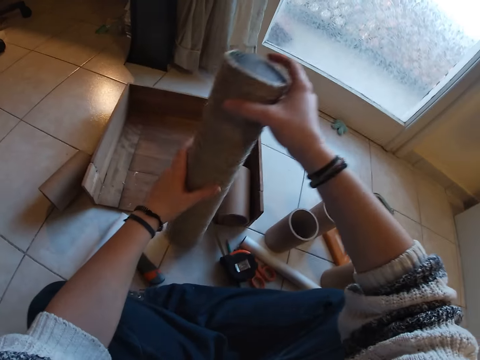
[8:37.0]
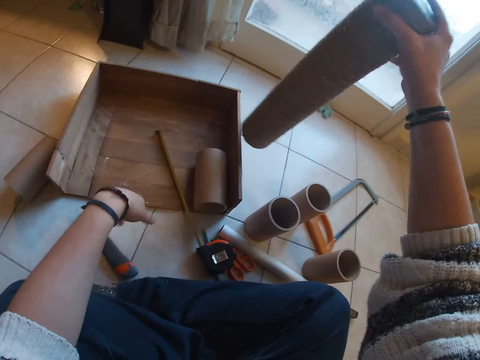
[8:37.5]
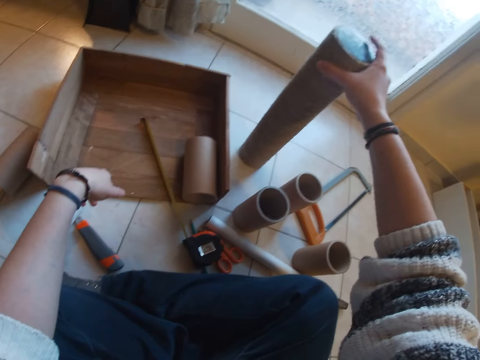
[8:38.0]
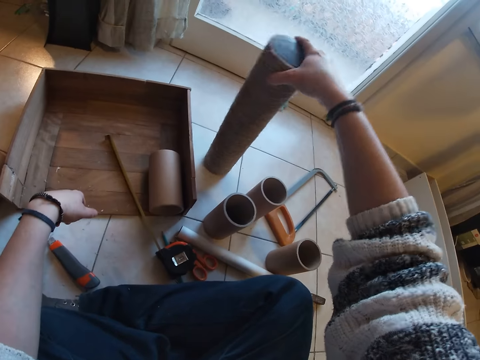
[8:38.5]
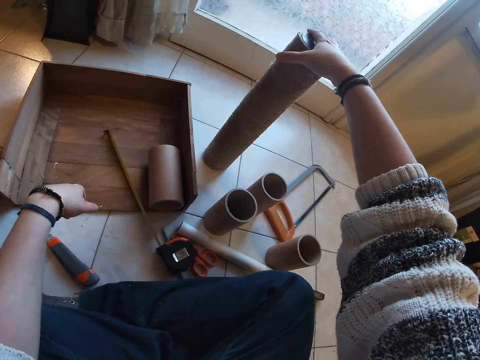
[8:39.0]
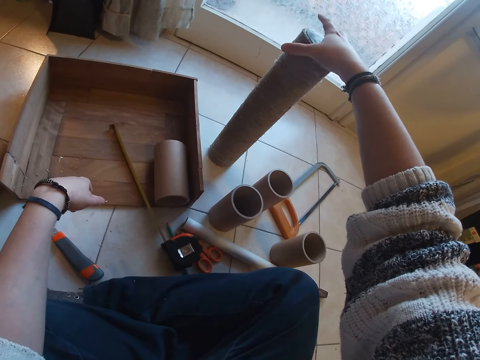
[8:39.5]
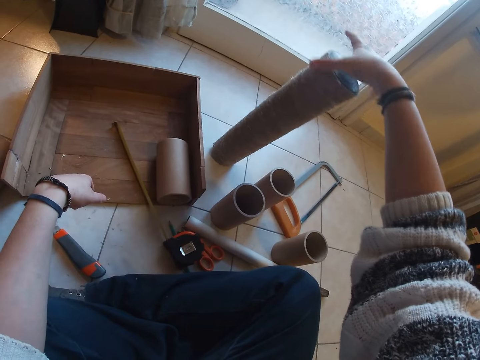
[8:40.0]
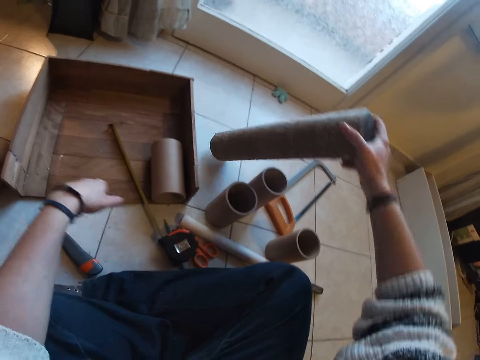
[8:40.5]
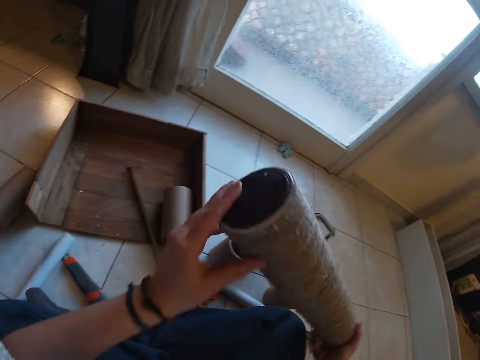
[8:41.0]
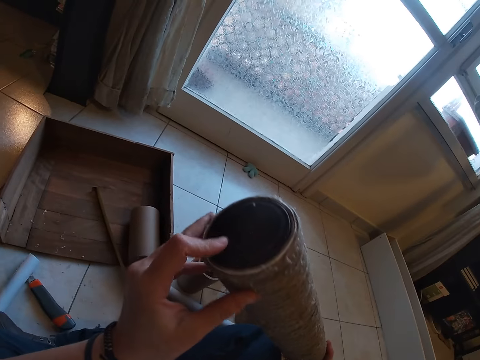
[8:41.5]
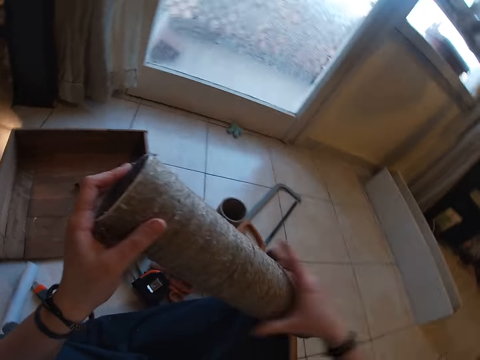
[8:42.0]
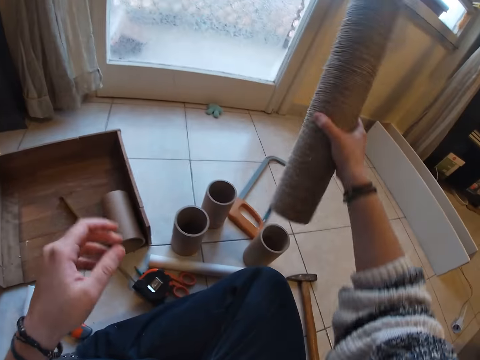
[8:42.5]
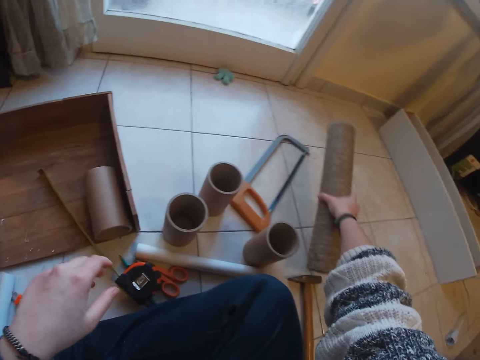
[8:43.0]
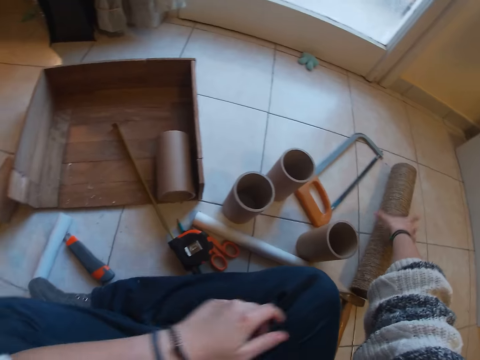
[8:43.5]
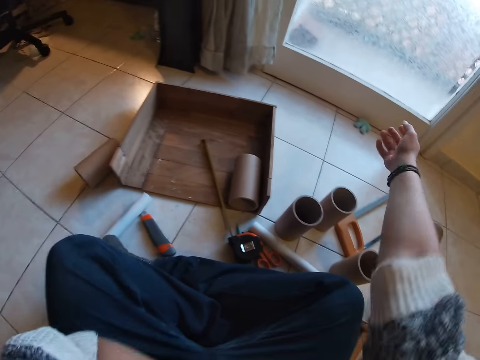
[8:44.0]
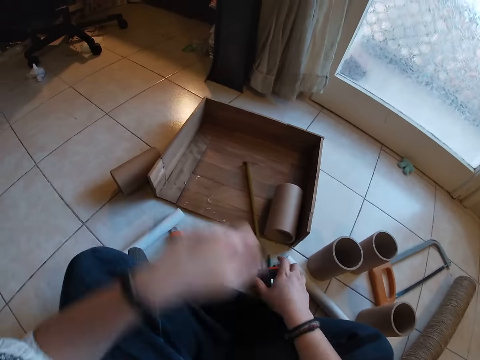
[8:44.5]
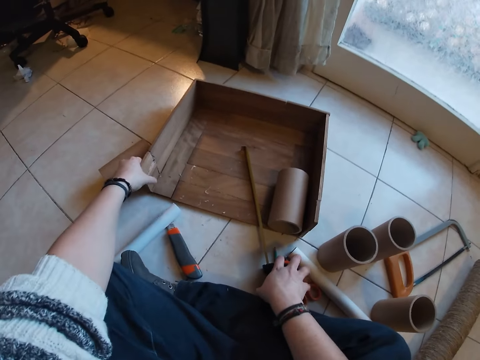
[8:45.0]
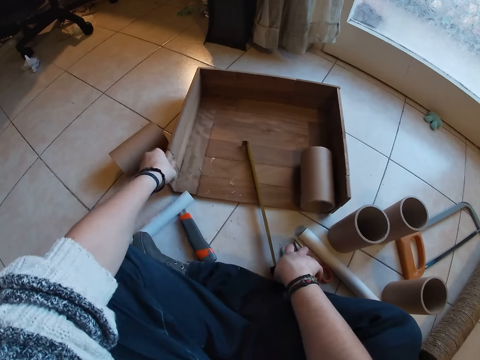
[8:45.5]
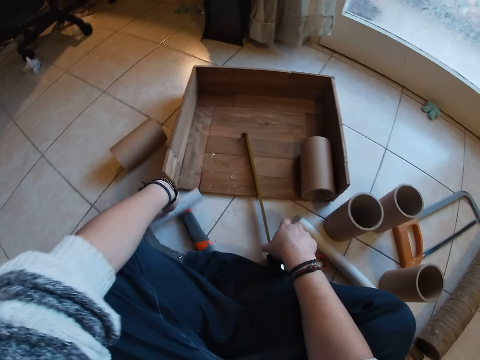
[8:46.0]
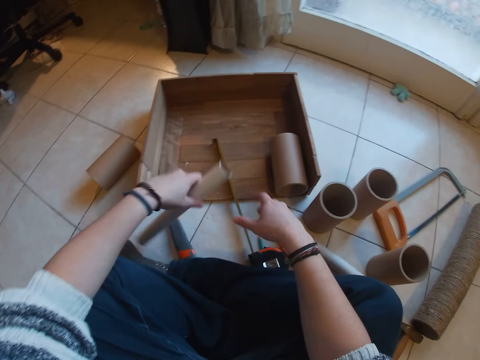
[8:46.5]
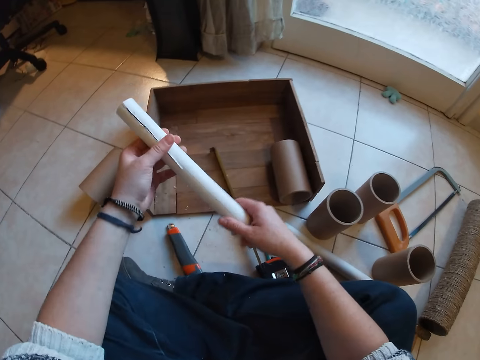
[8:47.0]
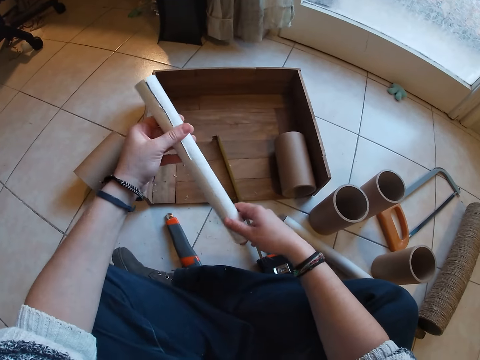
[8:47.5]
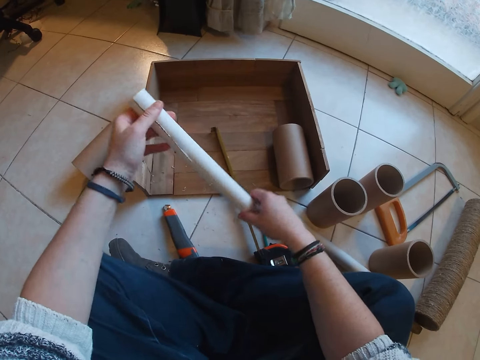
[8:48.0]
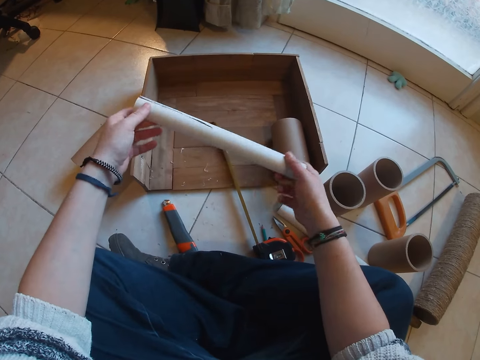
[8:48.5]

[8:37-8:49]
The camera wearer passes the twined cardboard tube from her left hand to her right hand. She drops the twined cardboard tube on the floor with her right hand. She picks up the twined cardboard tube from the floor with her right hand. She holds the twined cardboard tube in her right hand with her left hand. She removes the twined cardboard tube from her left hand with her right hand. She drops the twined cardboard tube on the floor with her right hand. She pulls the sleeve in her right arm with her left hand. She pulls the wooden pad on the floor with her left hand. She picks up the cardboard tube from the floor with her right hand. She holds the cardboard tube in her left hand with her right hand. She turns the cardboard in her hands.

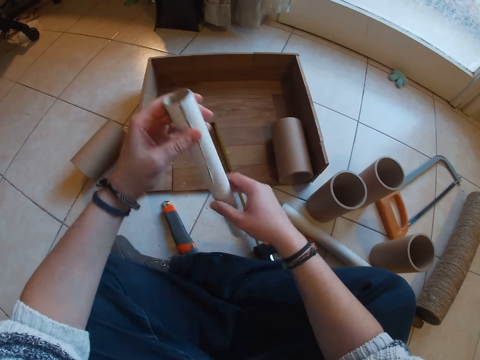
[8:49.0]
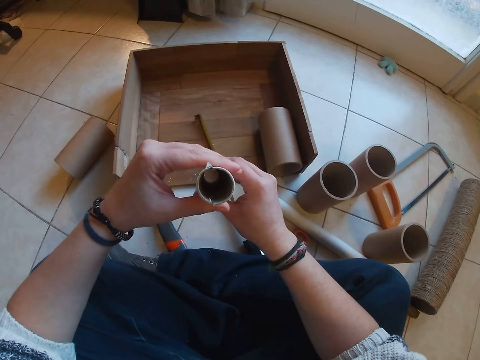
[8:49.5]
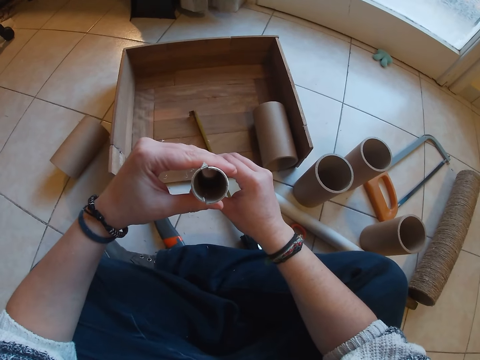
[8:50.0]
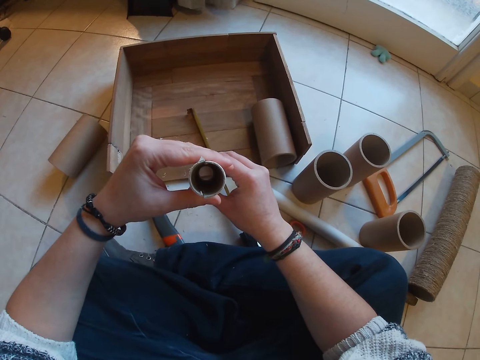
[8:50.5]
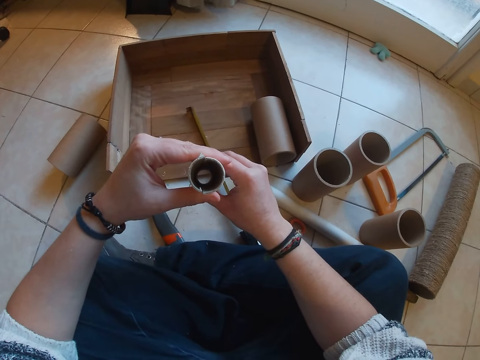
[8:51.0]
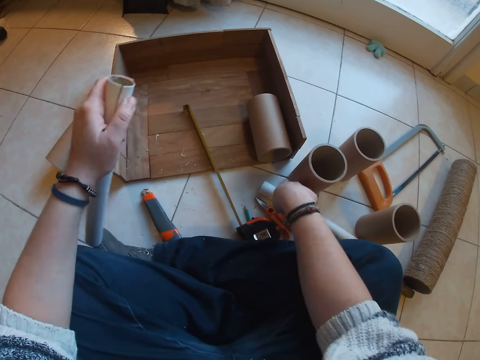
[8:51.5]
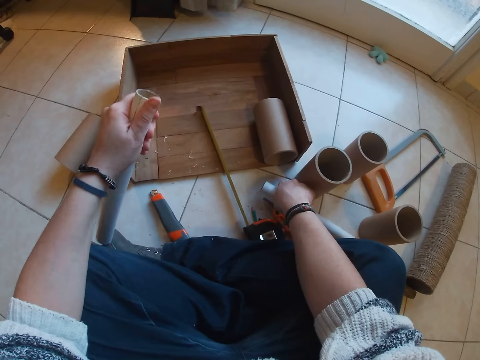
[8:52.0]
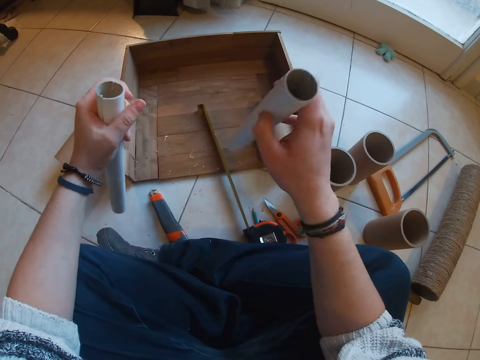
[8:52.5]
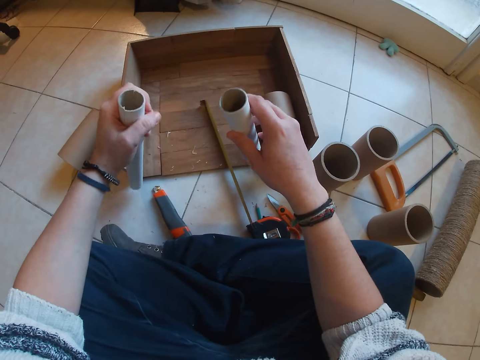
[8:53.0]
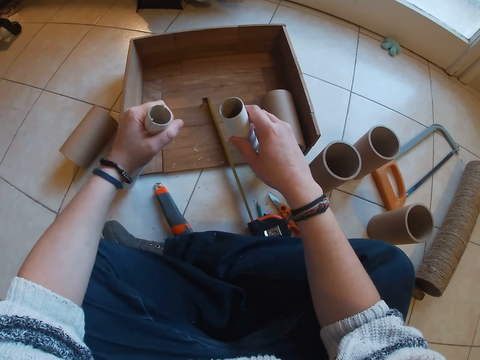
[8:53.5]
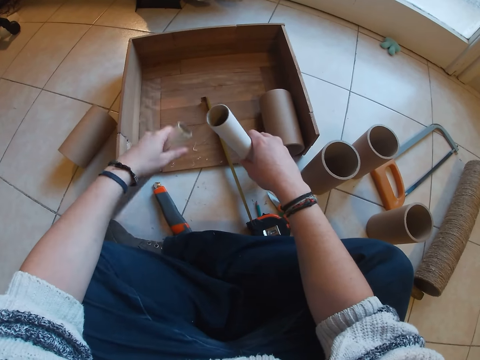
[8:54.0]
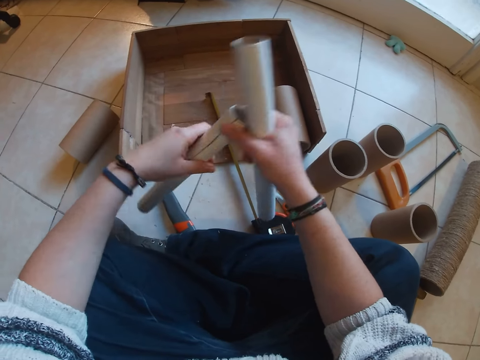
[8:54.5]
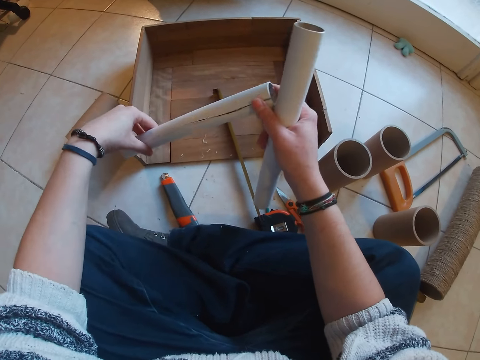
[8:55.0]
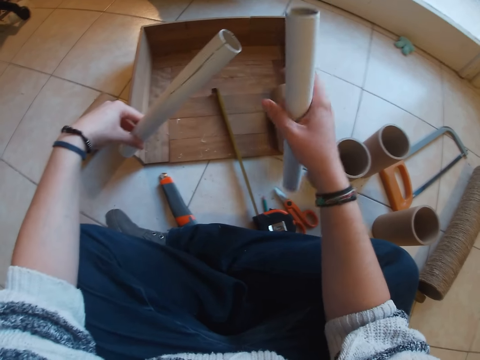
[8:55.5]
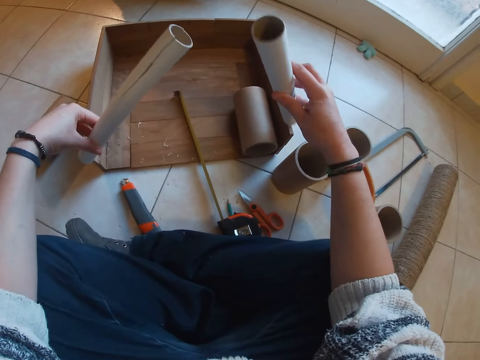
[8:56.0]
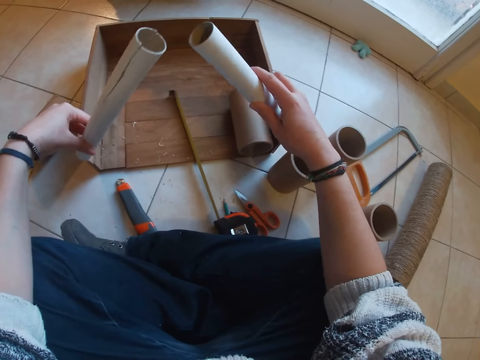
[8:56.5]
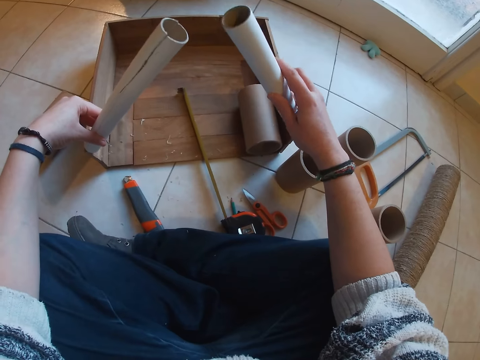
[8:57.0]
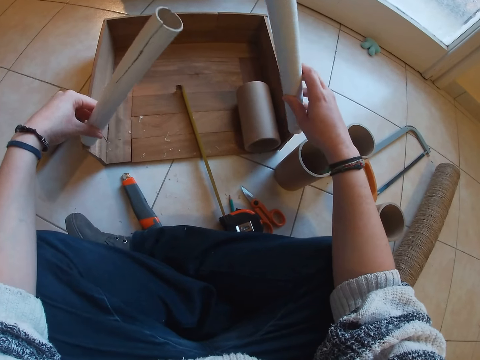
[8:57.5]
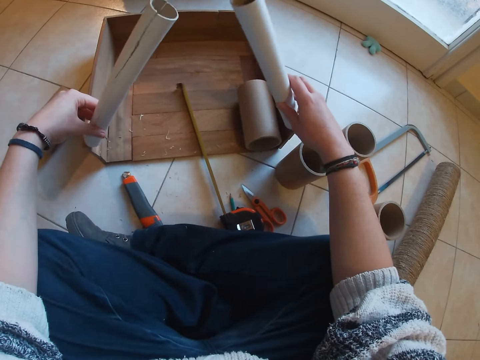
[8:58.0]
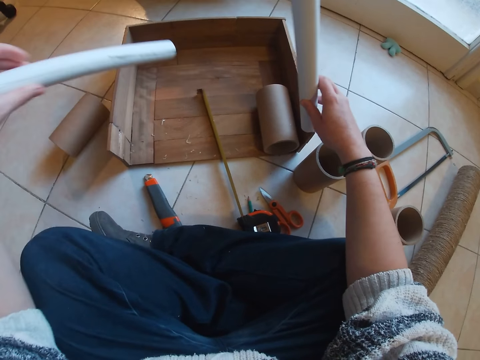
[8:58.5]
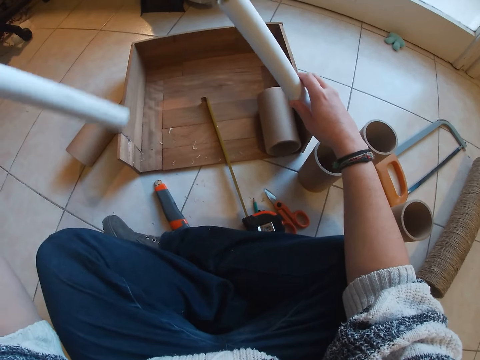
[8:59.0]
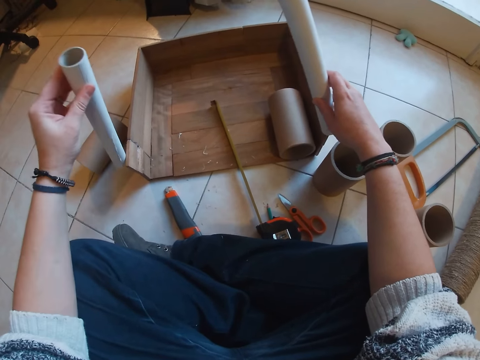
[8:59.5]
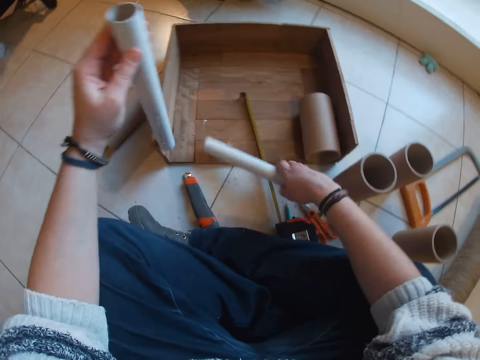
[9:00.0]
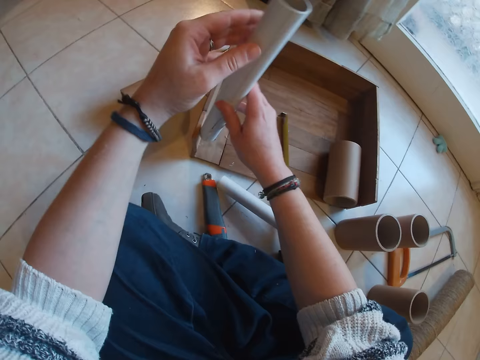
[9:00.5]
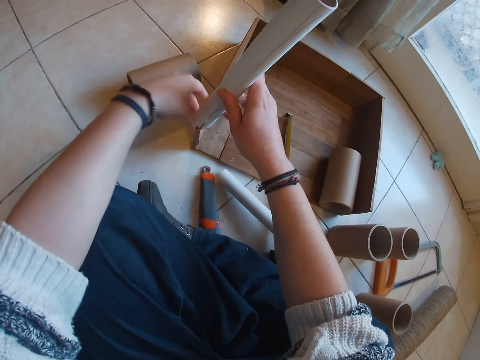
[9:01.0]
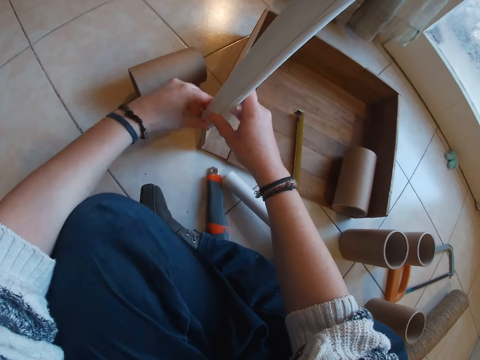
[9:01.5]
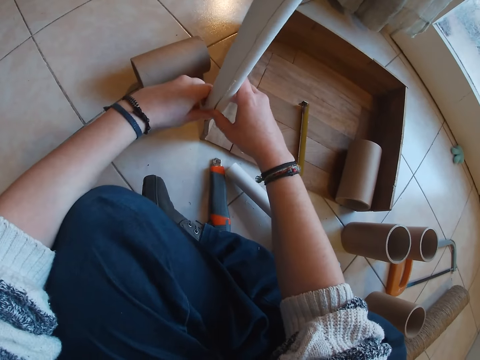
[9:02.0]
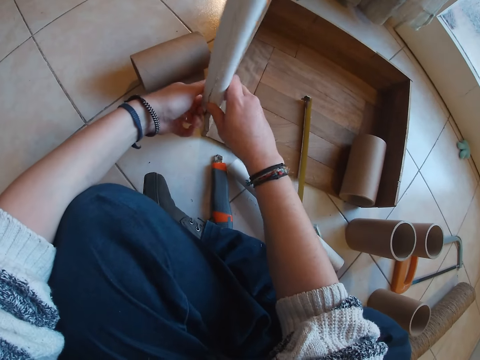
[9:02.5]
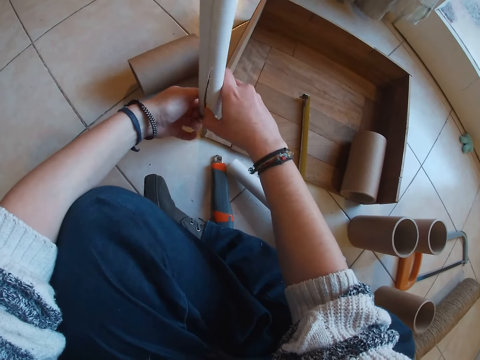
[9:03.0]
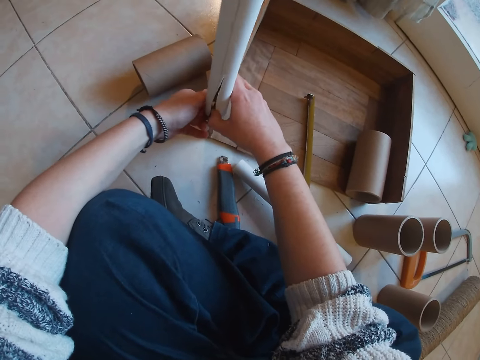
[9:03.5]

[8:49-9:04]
The camera wearer looks through the pipe. She picks up a cardboard tube from the floor with her right hand. She toys with the cardboard tube on the floor with her right hand. She pulls the cardboard tube in her left hand with her right hand. She places the cardboard tube in her hands on the wooden pad. She places the cardboard tube in her right hand on the wooden pad. She holds two pipes. She removes the cardboard tube from the wooden pad with her left hand. She removes the cardboard tube on the wooden pad with her left hand. She drops the cardboard tube in her right hand on the floor. She takes the cardboard tube in her left hand with her right hand. She places the cardboard tube on the wooden pad with her right hand. She holds the cardboard tube on the wooden pad with her left hand. She pushes the cardboard tube into the wooden pad with her hands.
